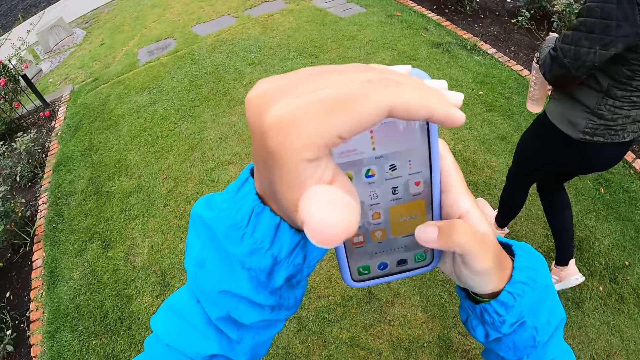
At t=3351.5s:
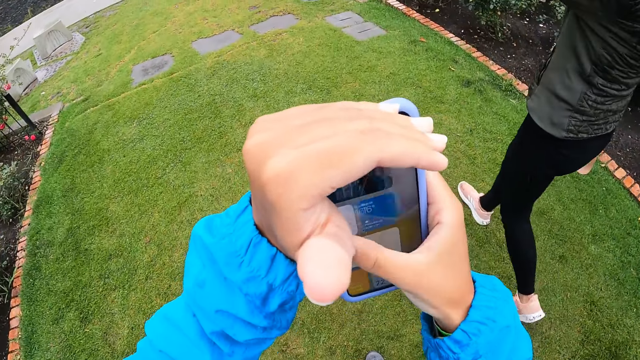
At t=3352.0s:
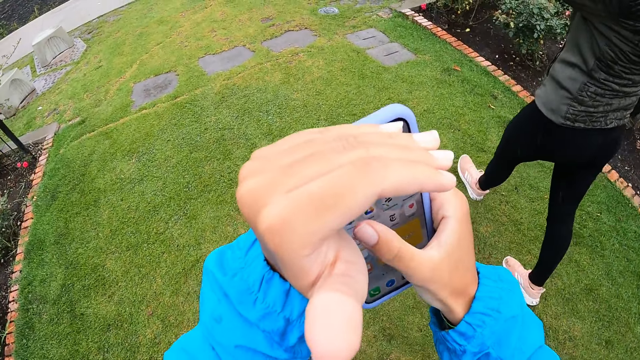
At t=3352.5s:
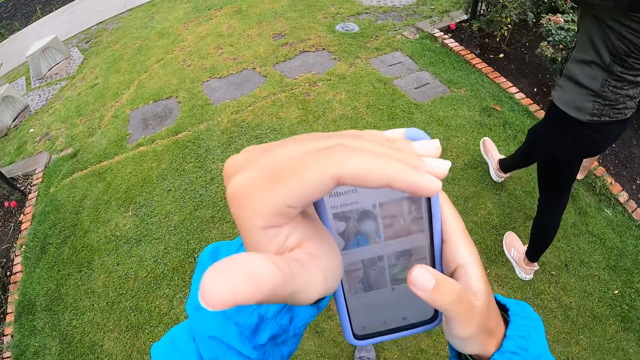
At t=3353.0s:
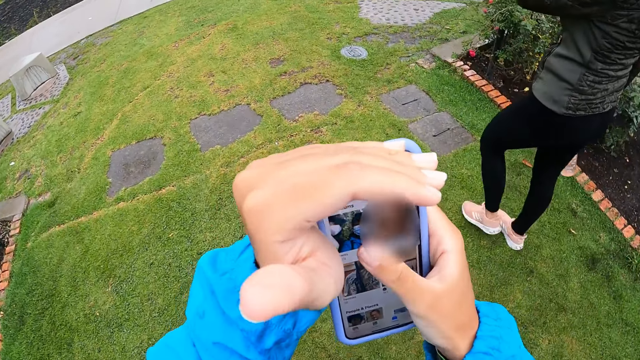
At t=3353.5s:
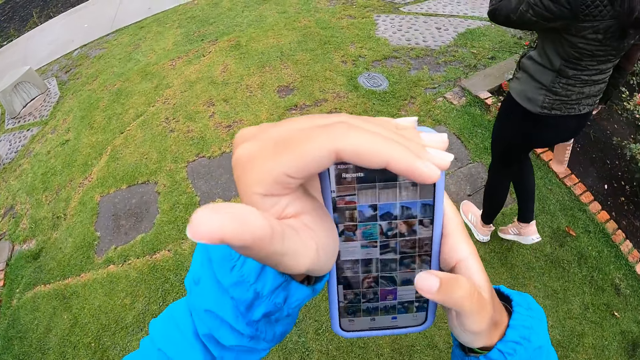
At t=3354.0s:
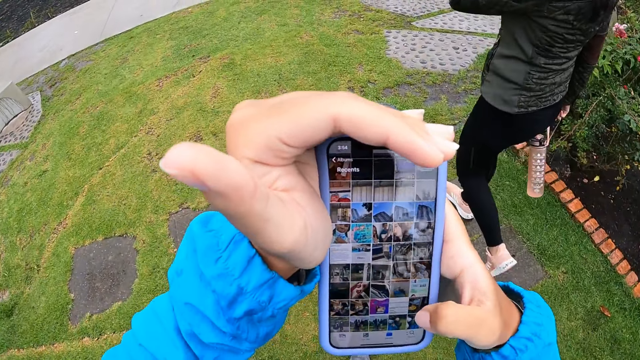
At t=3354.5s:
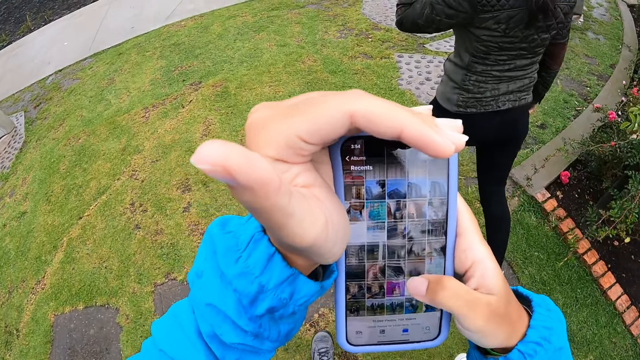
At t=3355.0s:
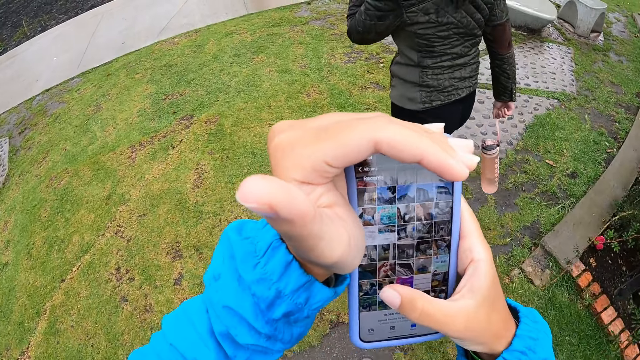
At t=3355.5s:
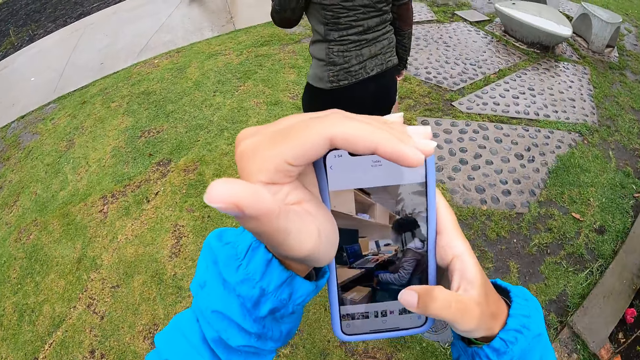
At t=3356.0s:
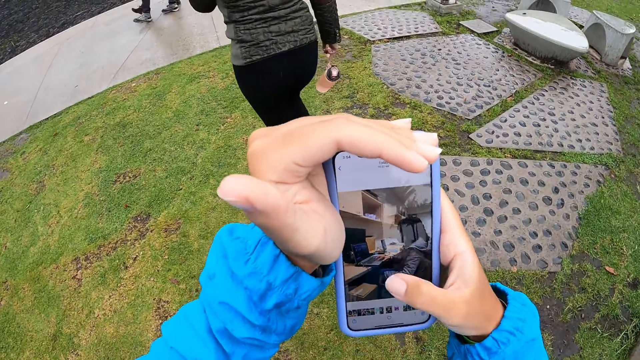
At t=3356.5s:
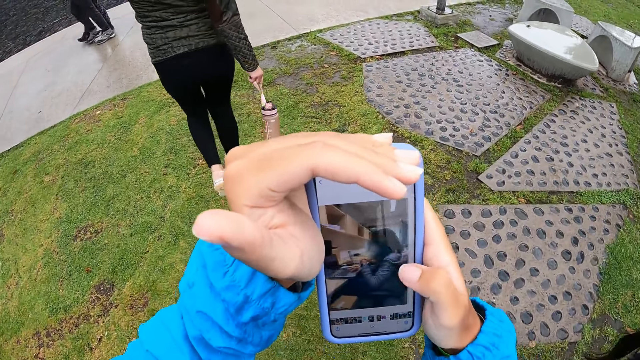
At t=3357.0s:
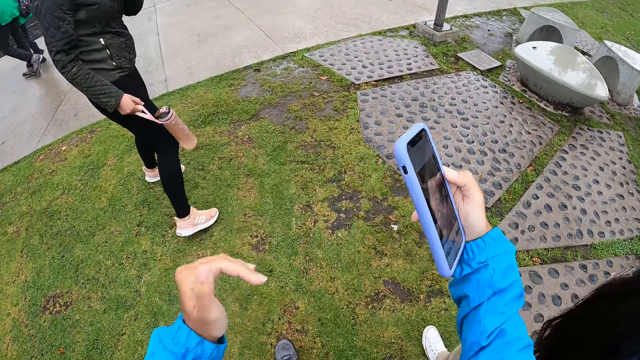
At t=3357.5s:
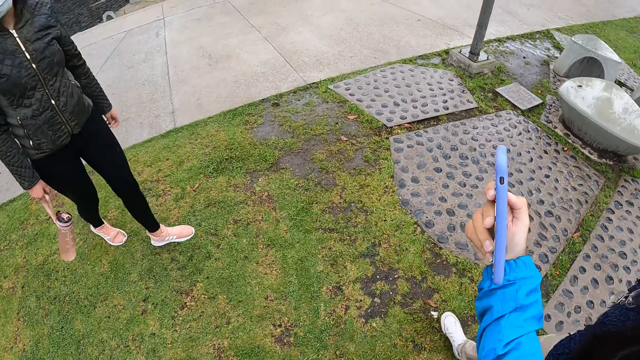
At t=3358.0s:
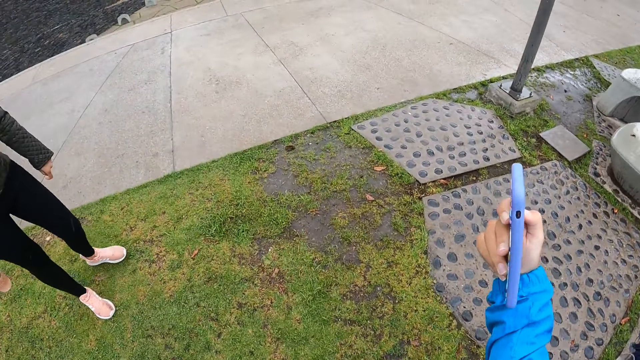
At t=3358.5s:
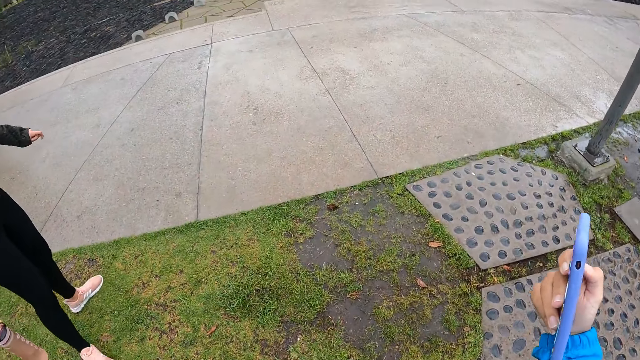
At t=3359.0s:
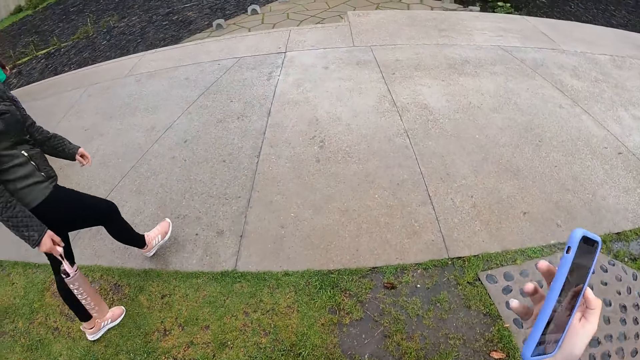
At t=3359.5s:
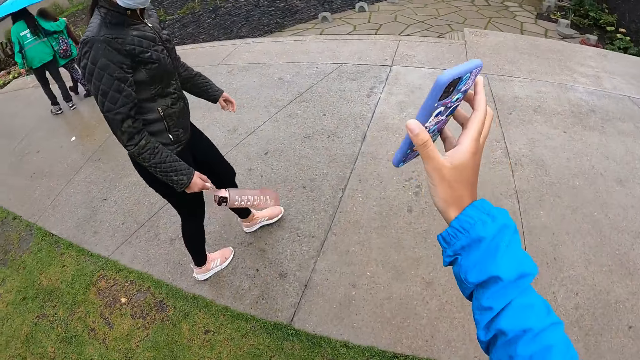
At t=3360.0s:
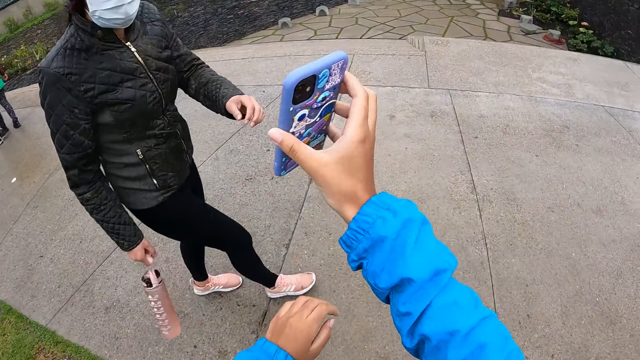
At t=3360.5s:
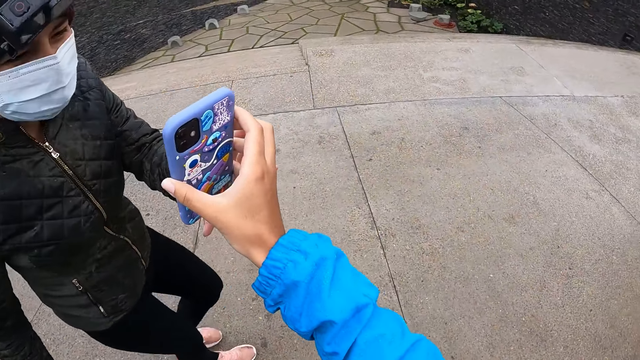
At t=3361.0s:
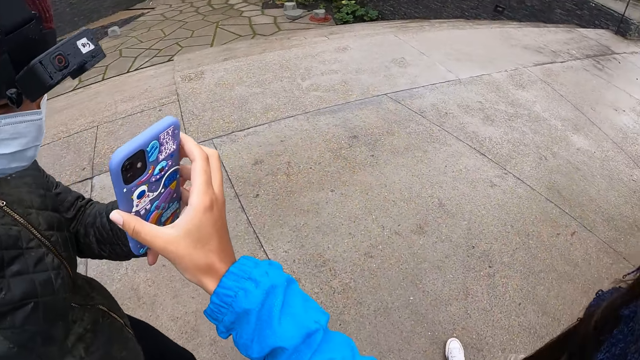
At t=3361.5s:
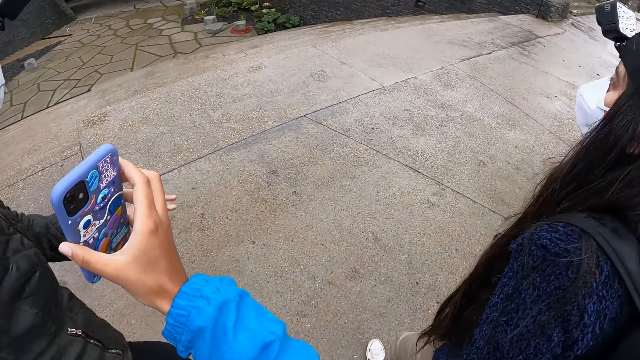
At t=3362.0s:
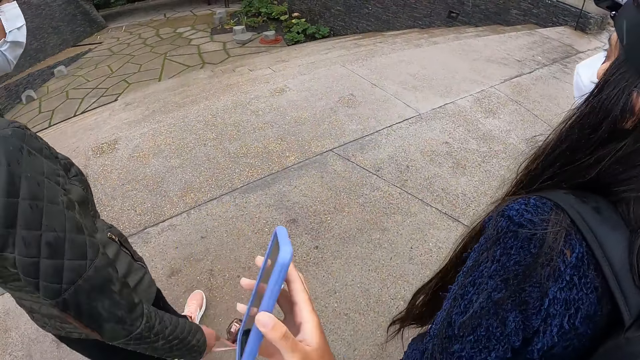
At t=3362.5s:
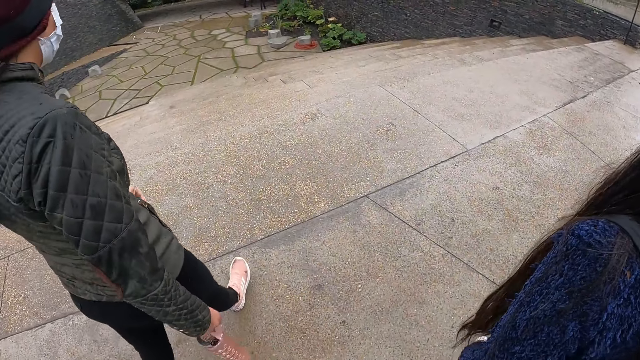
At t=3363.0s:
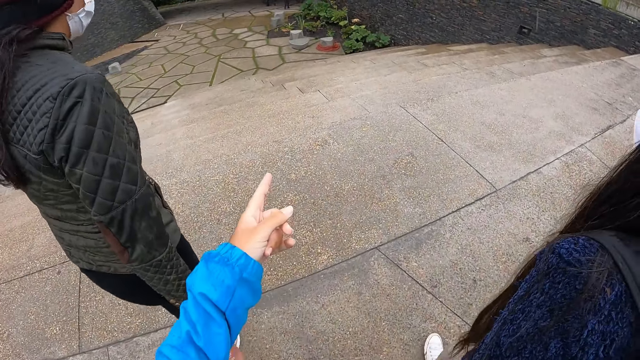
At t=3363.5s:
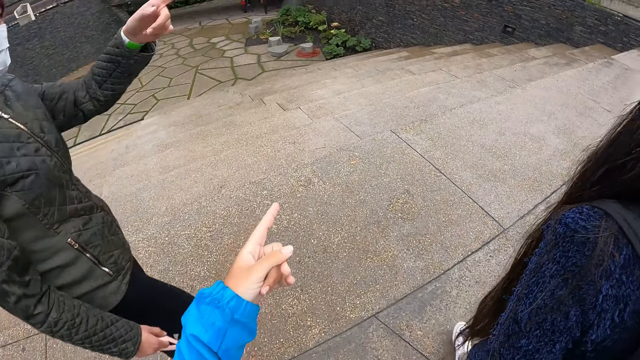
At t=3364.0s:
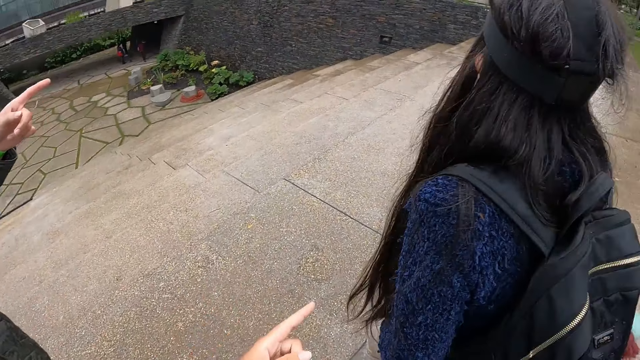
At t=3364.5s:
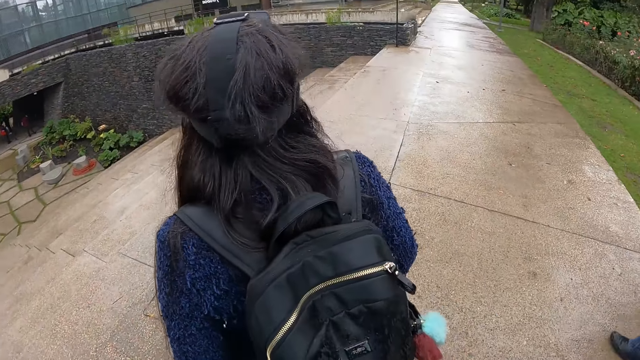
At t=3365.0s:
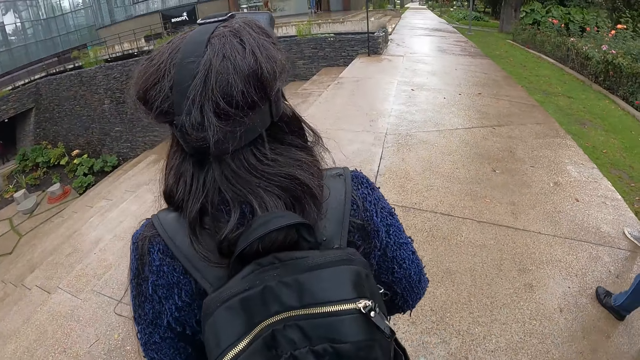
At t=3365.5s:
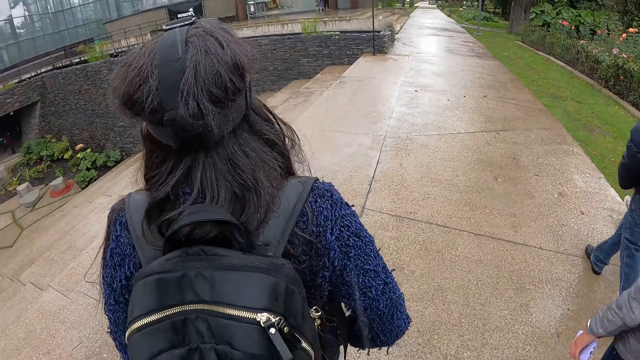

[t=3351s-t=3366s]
The camera wearer interacts with the woman. They show the phone to the woman. They point. The woman points.

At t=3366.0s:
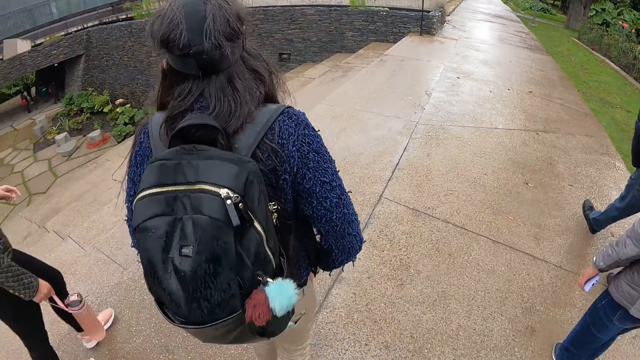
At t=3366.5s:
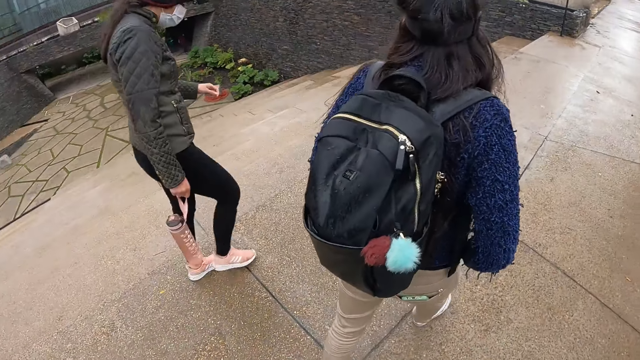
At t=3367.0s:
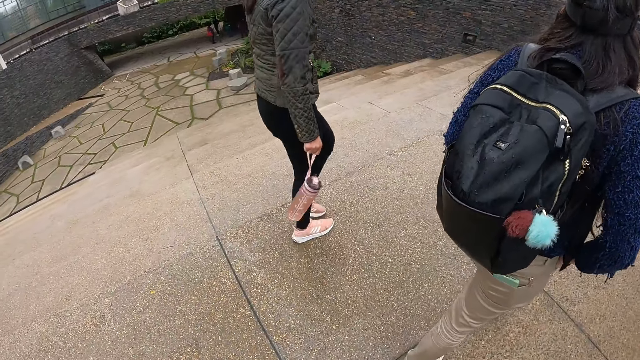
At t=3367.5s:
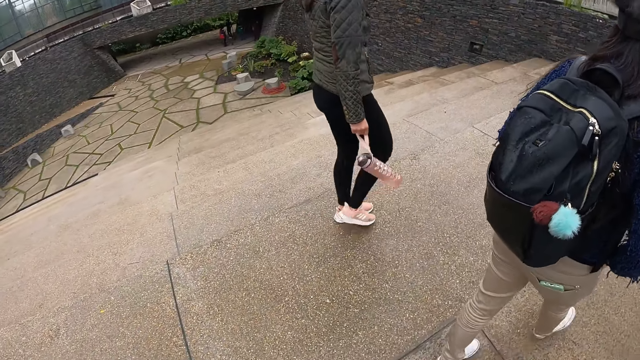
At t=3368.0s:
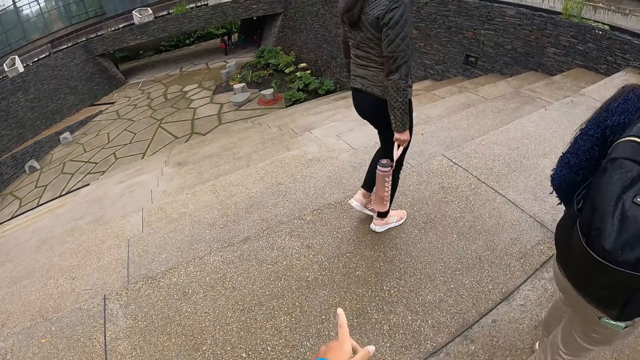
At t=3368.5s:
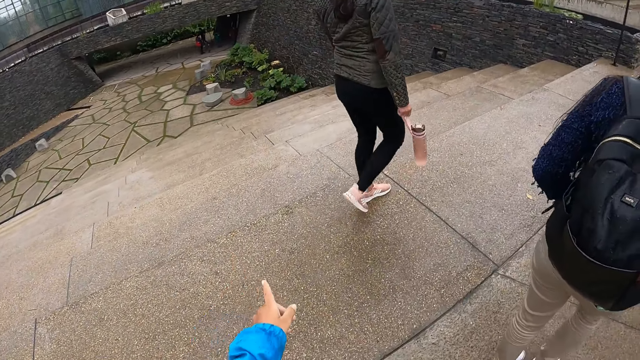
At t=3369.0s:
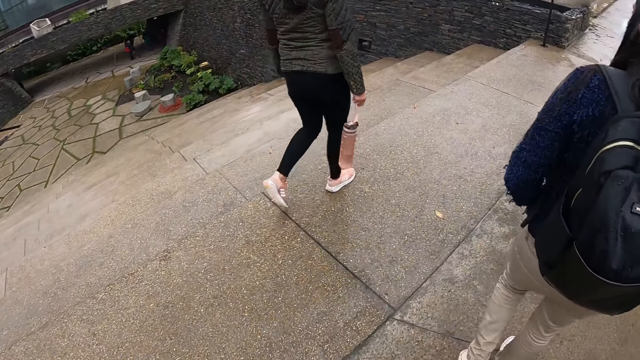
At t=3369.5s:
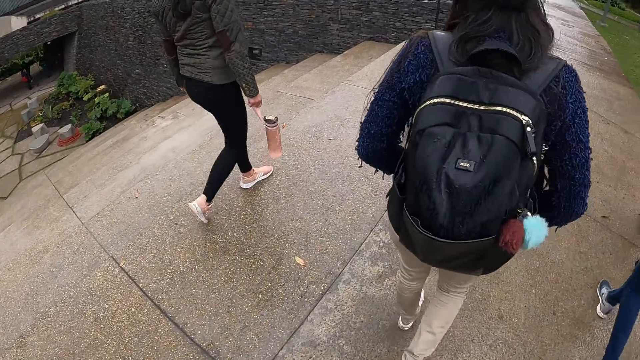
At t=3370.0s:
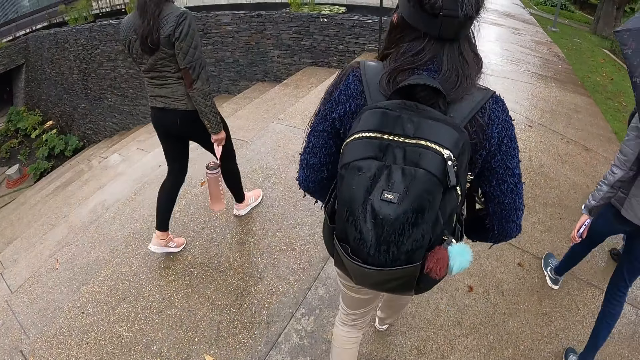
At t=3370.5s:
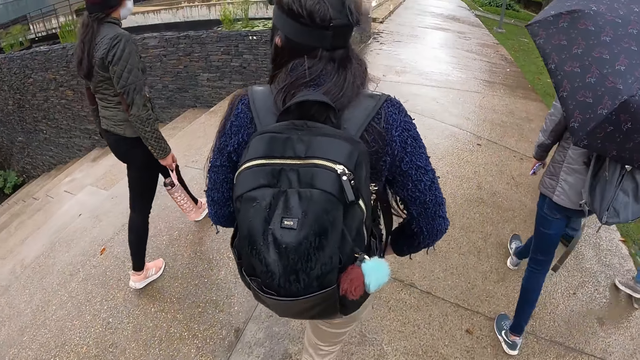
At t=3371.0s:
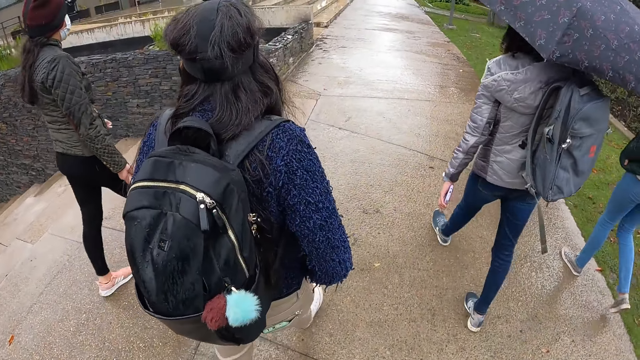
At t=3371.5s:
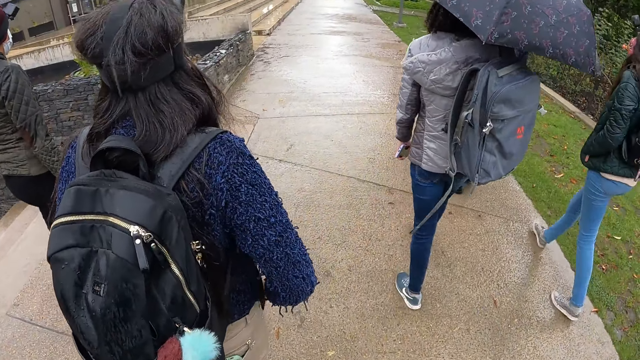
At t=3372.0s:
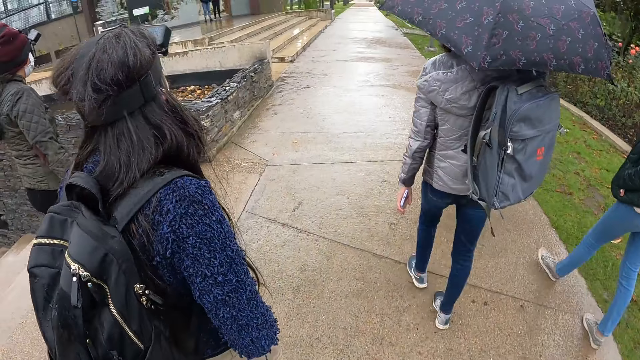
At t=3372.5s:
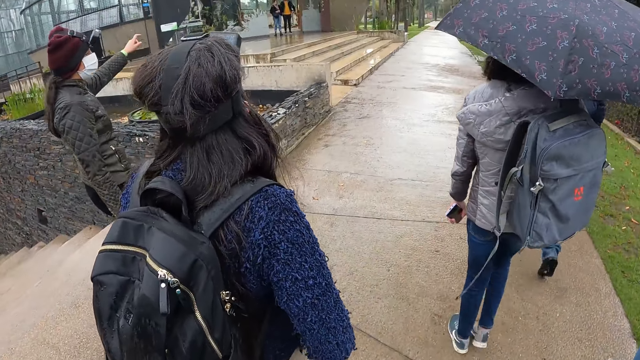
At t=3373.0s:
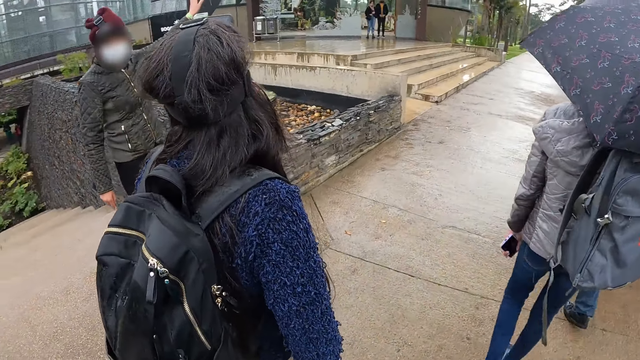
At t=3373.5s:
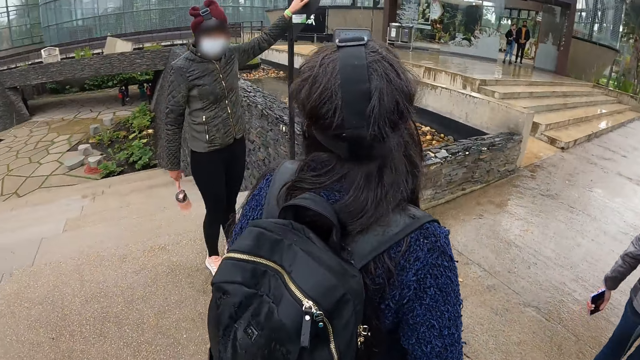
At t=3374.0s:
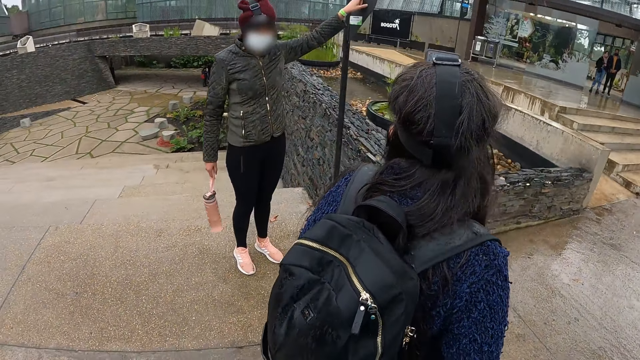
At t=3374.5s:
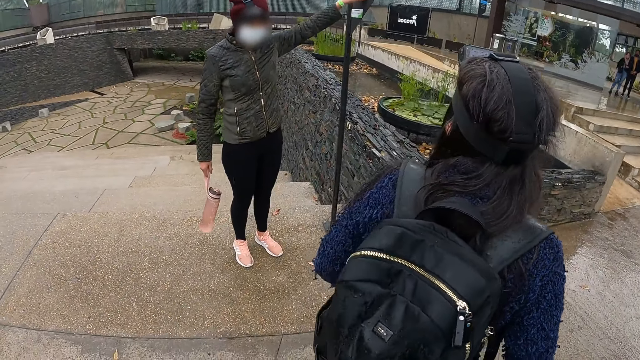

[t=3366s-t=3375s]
The camera wearer walks along the road. The woman touches a pole with her left hand.
